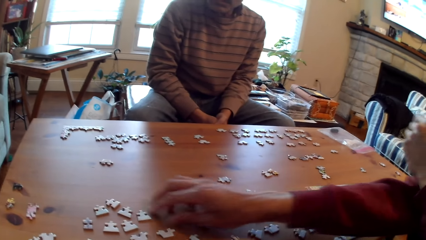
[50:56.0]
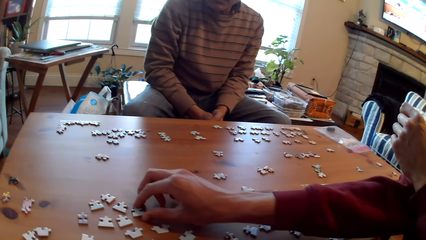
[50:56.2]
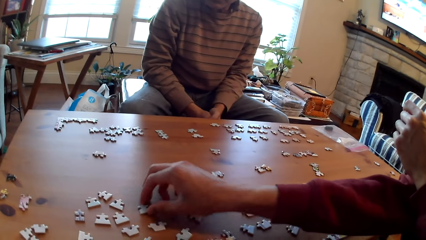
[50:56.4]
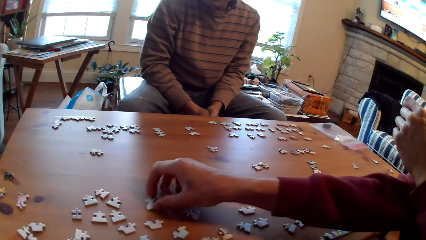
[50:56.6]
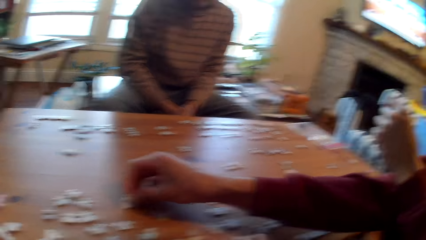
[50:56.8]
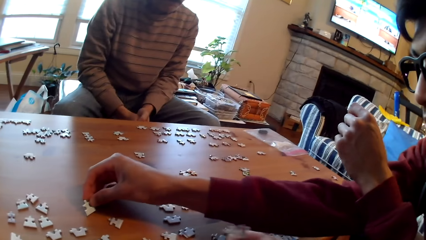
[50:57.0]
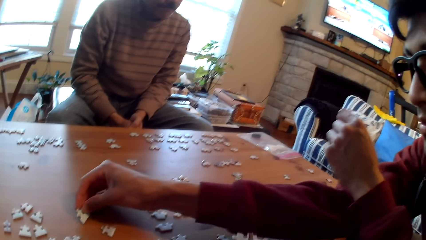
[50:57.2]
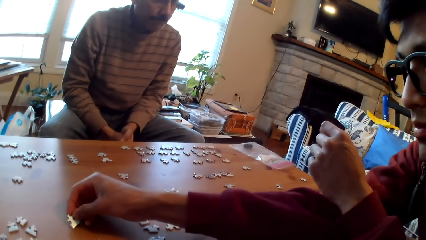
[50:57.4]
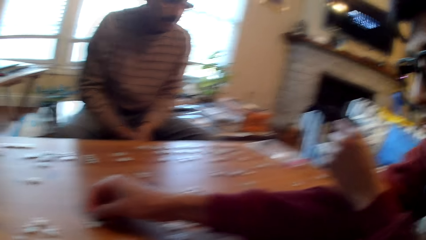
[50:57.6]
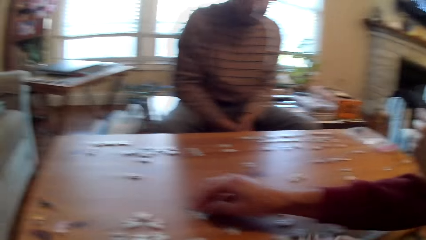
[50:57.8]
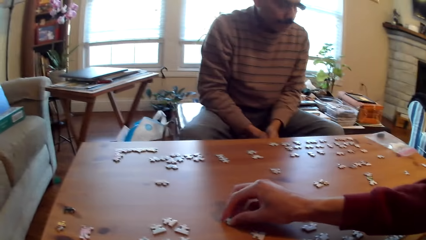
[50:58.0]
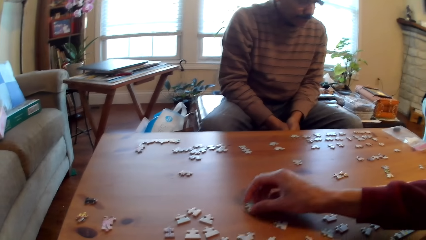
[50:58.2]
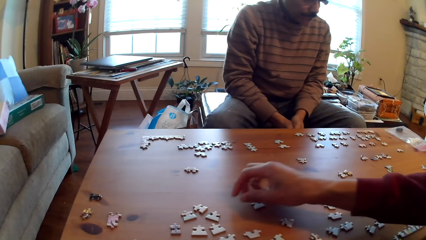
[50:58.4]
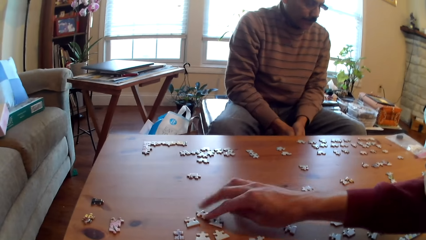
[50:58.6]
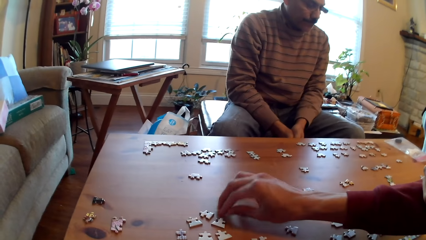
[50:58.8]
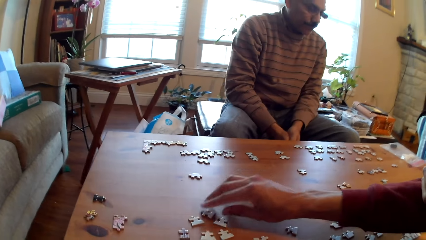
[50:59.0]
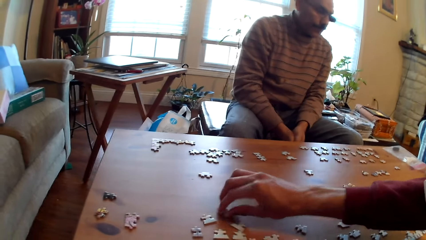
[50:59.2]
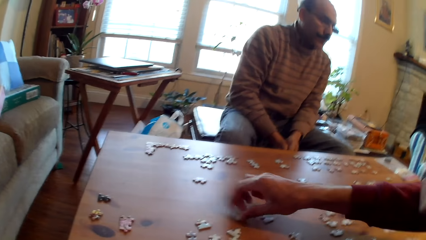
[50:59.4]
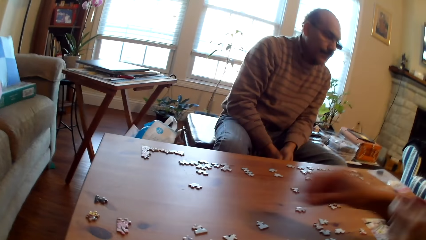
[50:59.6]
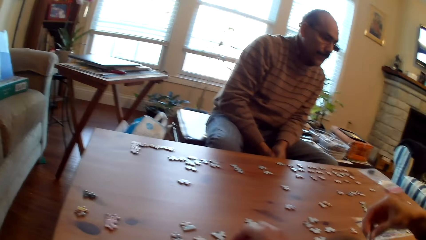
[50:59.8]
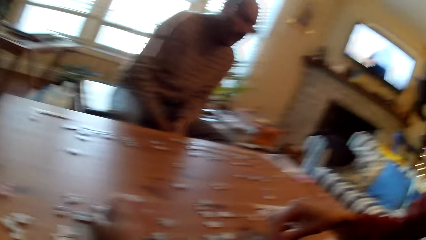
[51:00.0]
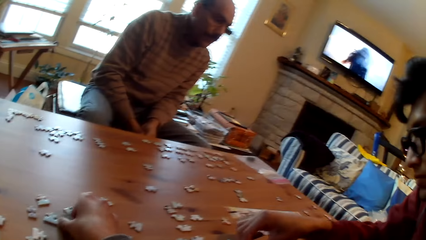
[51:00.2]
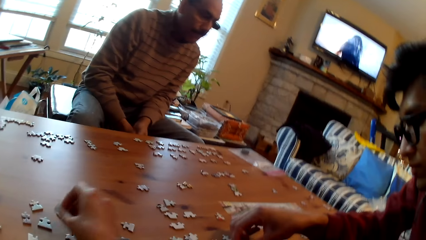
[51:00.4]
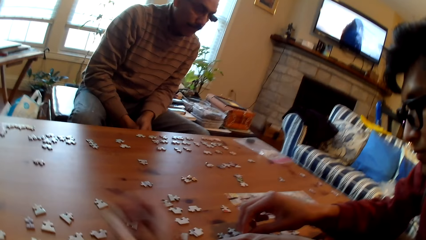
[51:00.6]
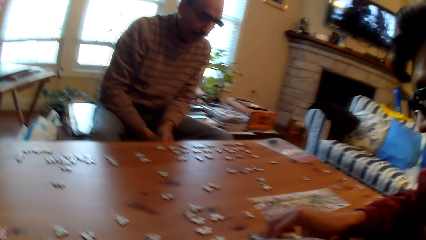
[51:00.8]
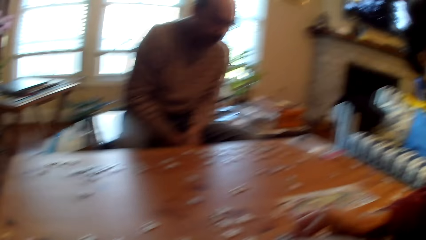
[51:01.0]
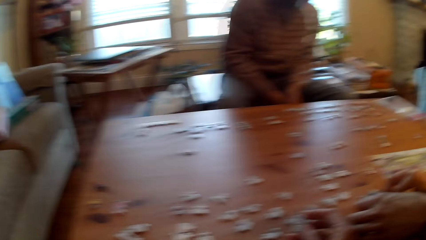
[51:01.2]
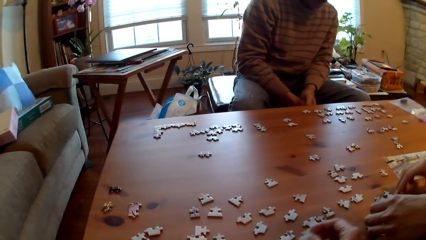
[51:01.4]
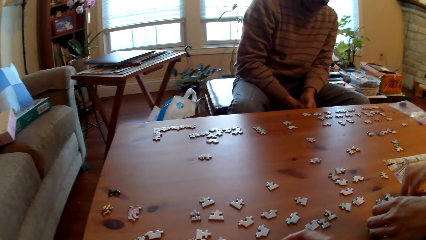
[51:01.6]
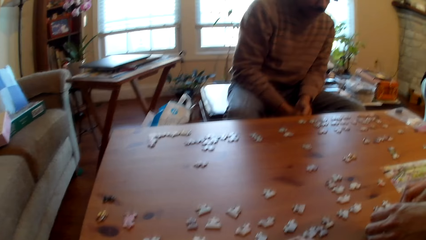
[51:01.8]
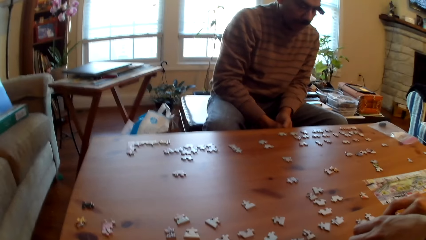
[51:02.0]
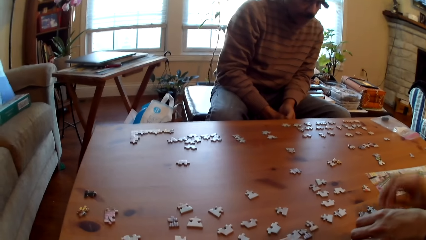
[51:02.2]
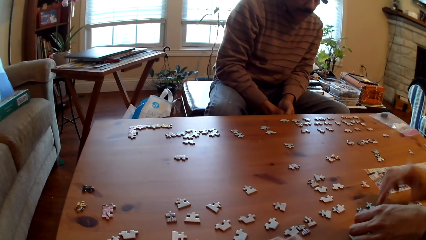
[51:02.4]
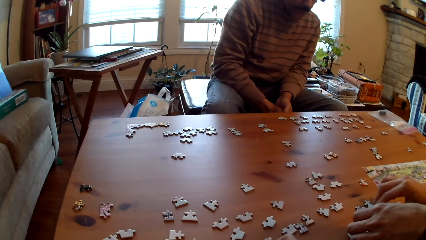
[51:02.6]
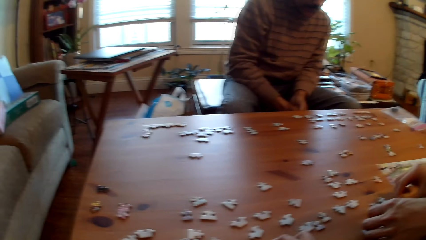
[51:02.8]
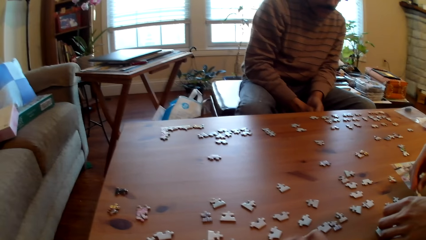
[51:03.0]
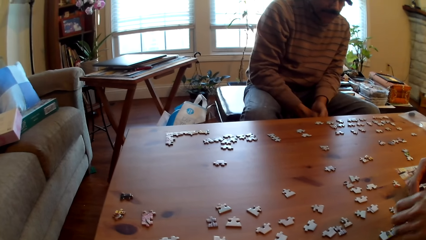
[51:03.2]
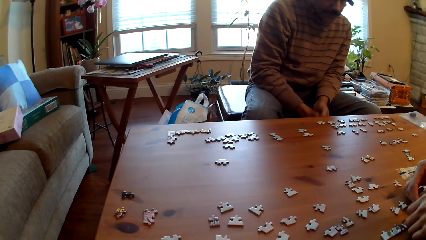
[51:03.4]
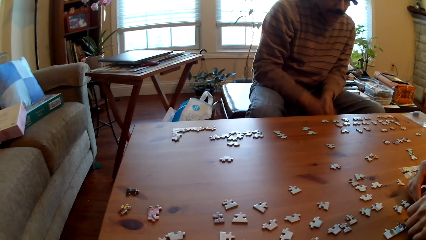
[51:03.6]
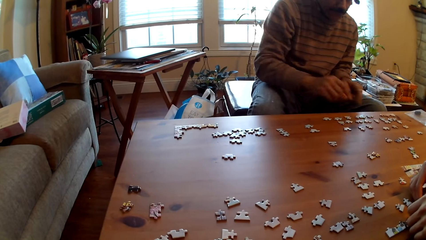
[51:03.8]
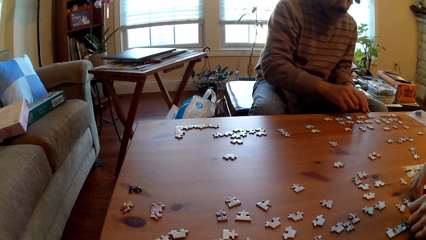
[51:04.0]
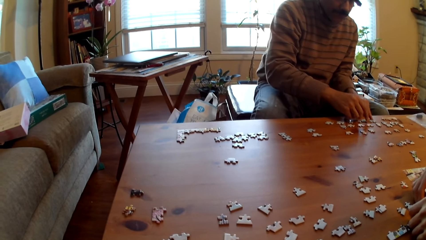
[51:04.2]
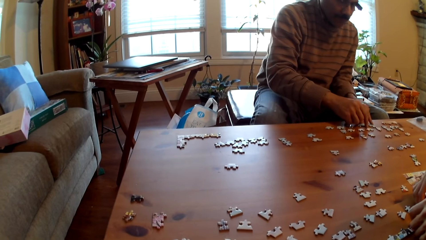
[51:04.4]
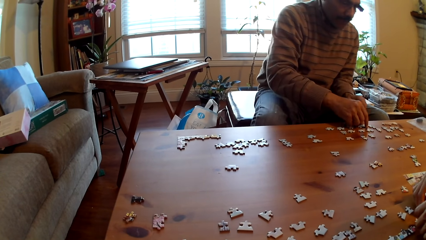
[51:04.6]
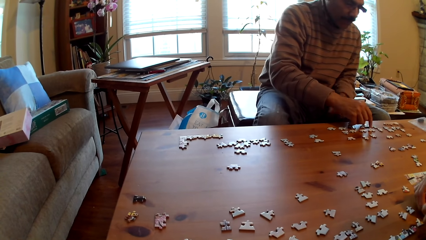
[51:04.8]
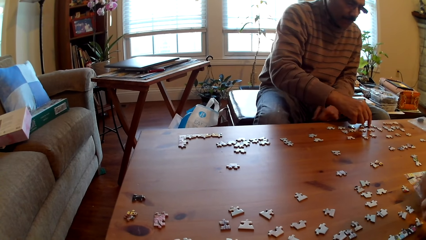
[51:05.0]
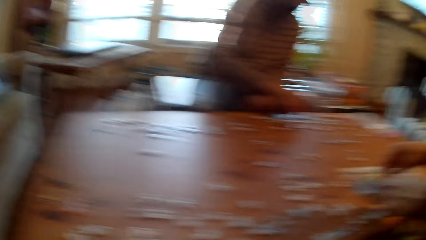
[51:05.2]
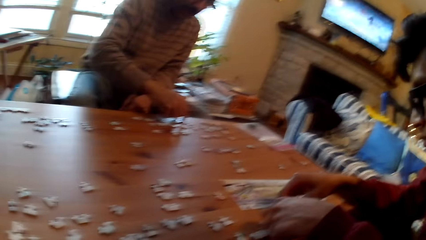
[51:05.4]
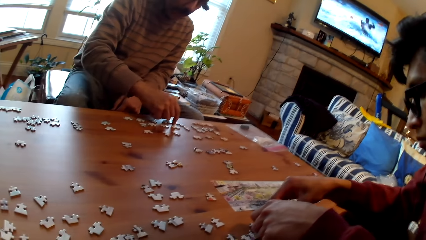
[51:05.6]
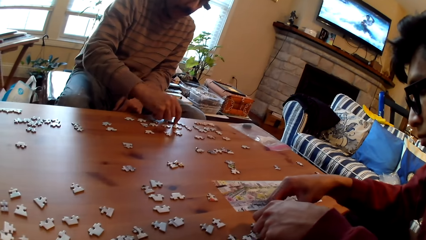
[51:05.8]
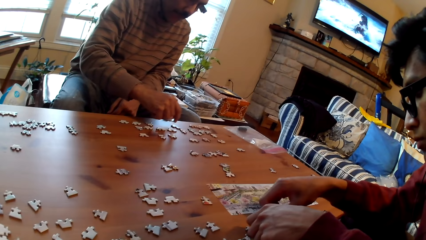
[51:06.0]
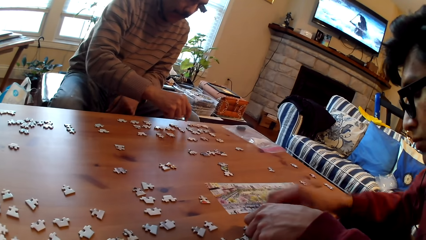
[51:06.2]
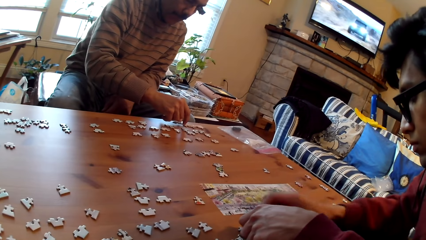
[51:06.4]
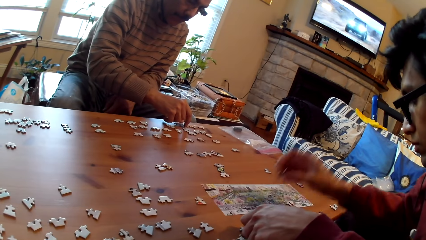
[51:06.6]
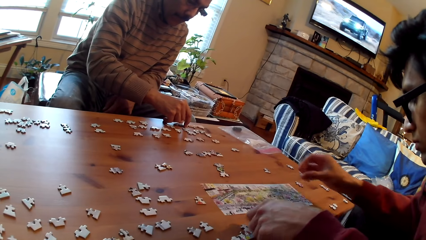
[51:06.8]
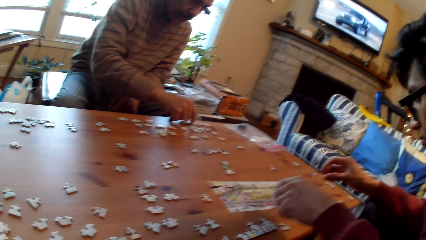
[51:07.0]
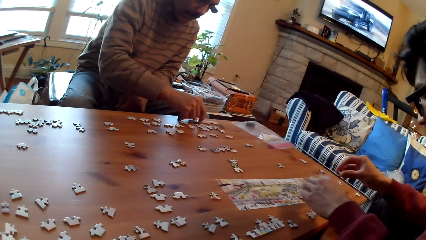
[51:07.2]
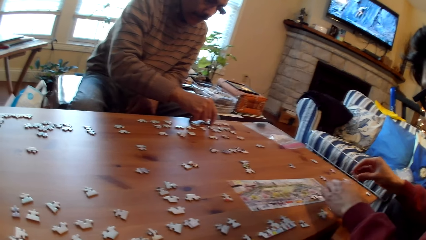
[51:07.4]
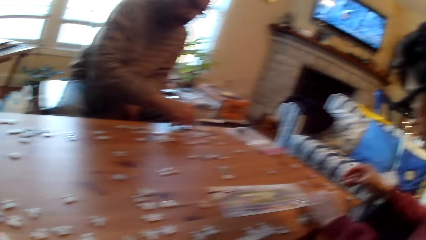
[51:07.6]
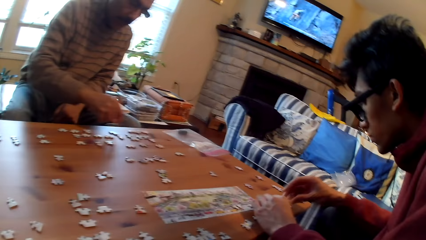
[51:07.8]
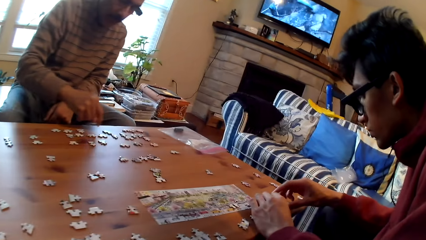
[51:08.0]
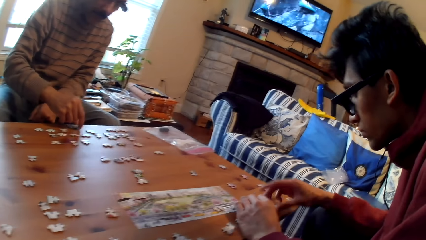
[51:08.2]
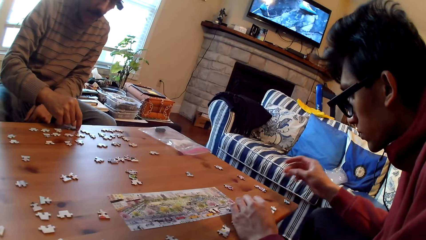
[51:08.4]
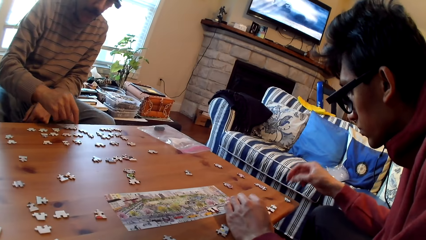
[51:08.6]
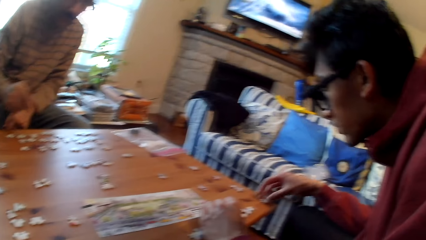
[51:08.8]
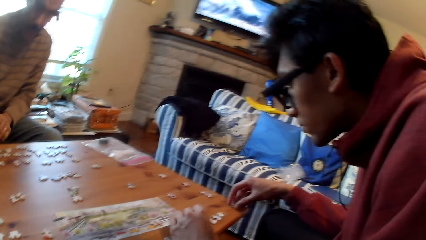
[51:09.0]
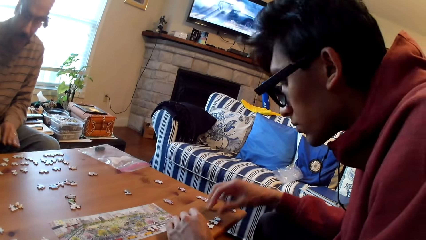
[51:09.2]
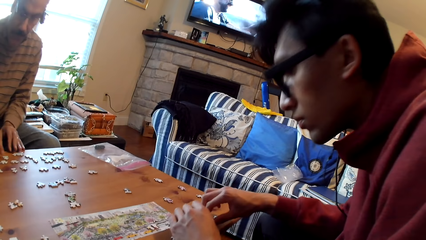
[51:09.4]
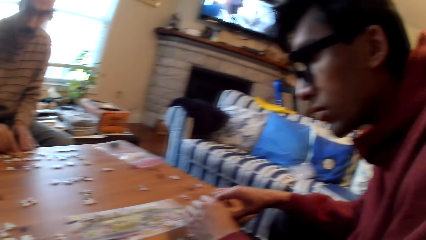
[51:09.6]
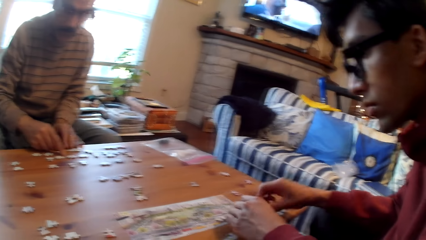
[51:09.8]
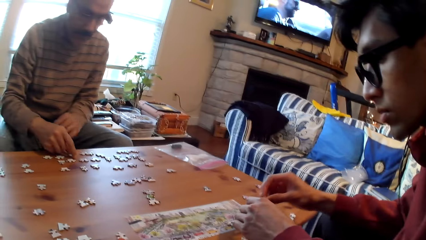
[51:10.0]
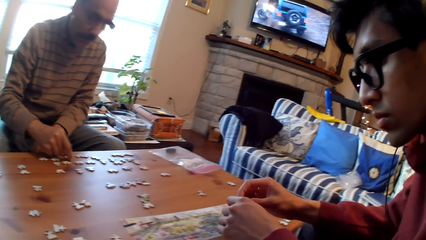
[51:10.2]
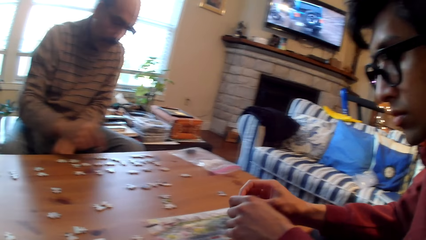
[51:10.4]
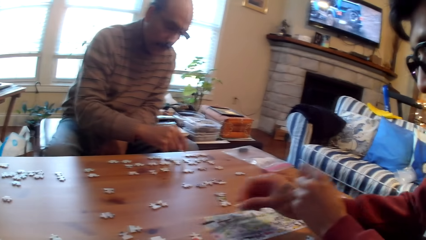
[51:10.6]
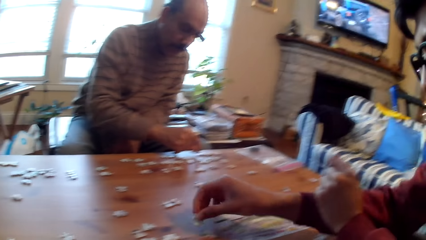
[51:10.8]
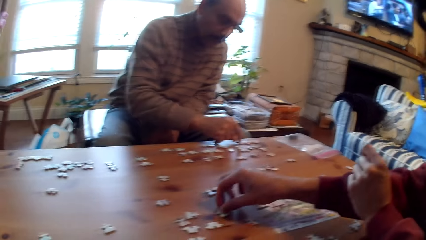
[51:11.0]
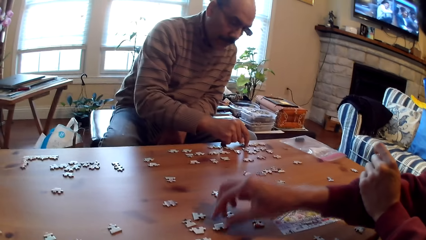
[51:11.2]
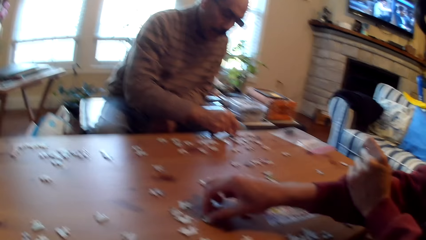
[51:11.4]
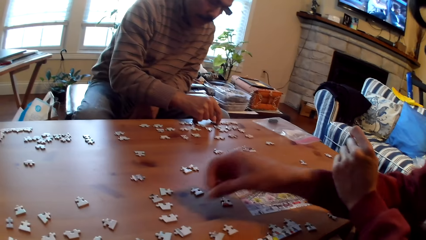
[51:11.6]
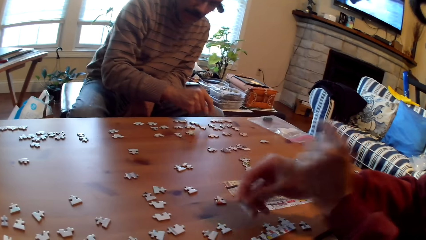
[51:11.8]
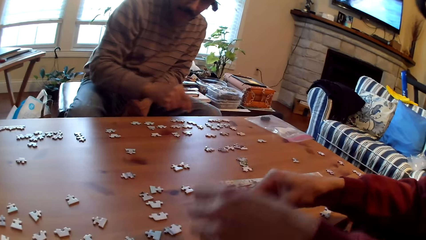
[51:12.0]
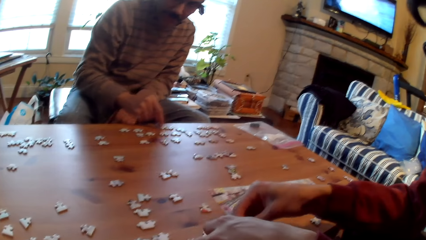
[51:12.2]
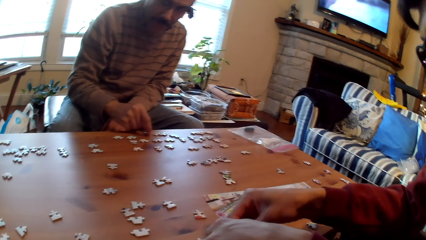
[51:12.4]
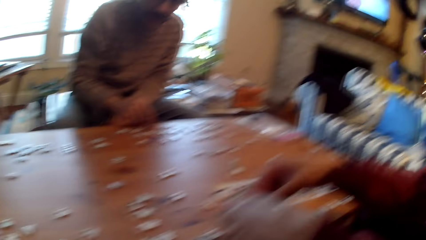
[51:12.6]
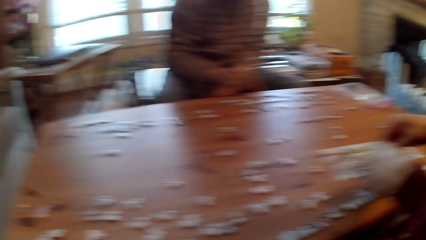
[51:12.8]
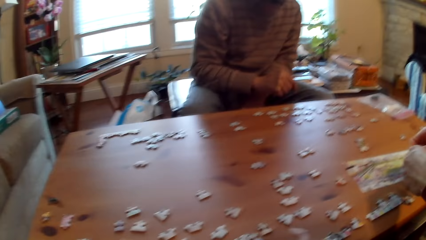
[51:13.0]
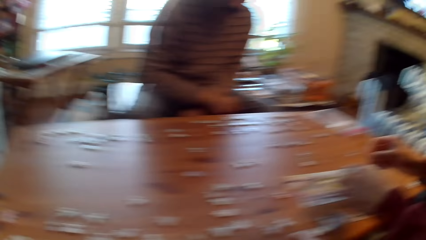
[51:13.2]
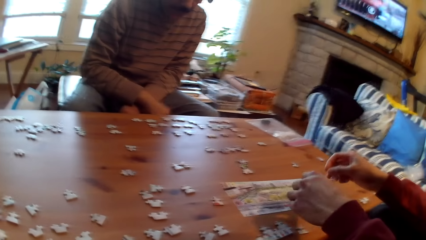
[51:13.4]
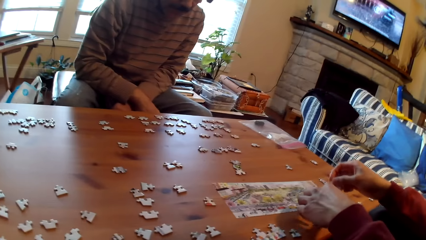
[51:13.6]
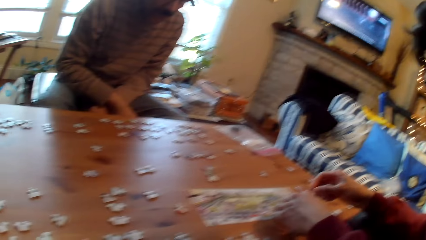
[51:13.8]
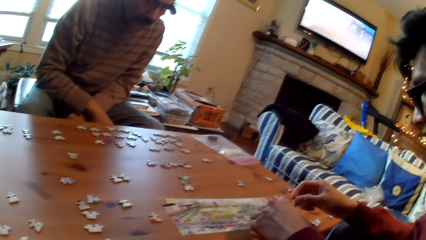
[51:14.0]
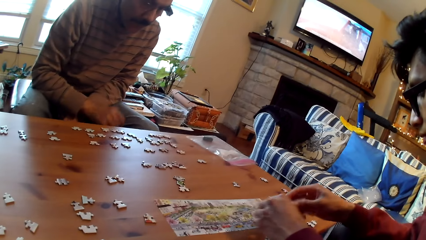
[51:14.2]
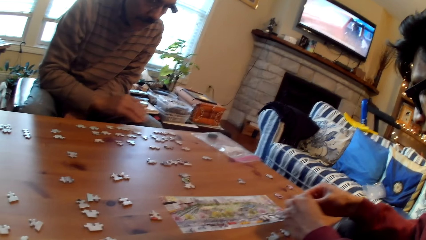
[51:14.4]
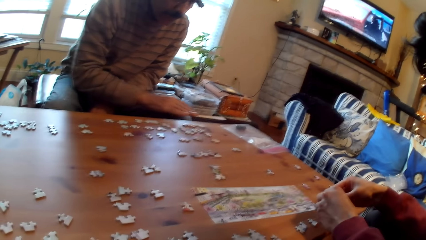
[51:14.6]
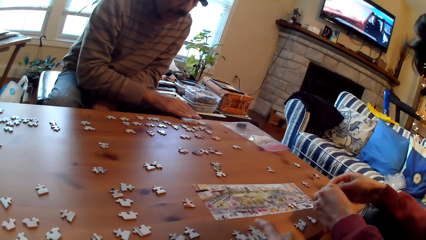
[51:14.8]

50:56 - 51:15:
The camera wearer picks up a card. A person arranges the puzzle pieces on the table. Another person fixes cards on the table with his hands.
